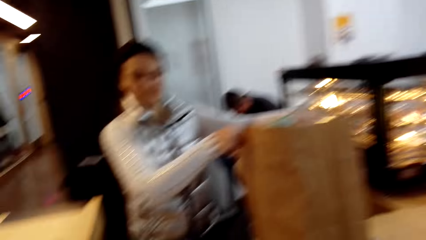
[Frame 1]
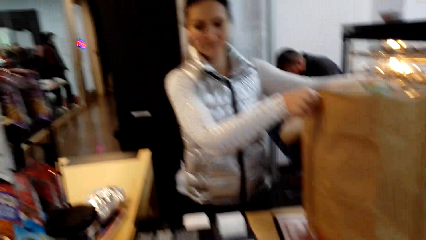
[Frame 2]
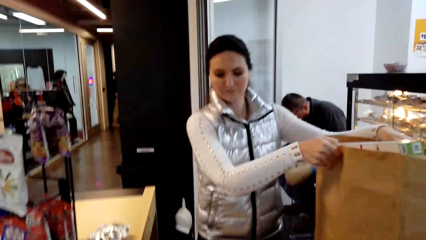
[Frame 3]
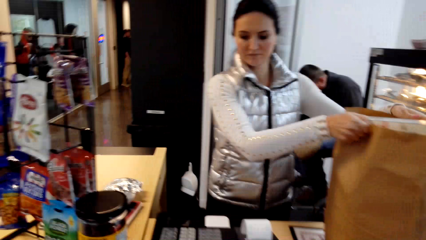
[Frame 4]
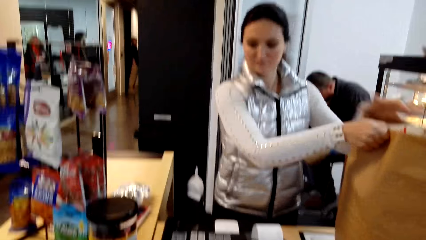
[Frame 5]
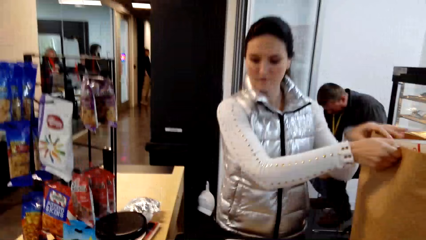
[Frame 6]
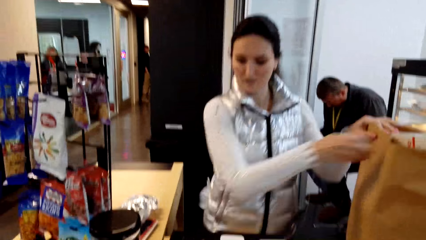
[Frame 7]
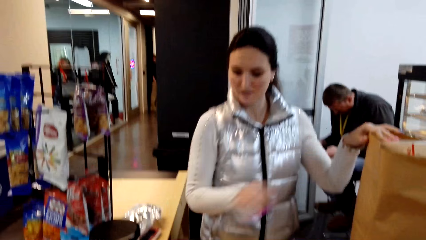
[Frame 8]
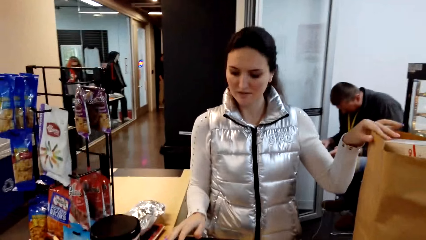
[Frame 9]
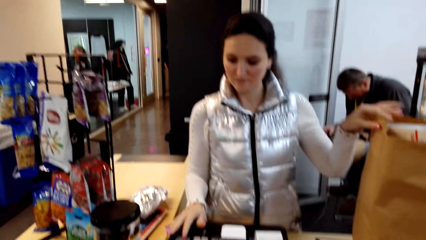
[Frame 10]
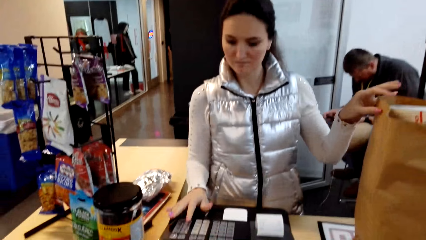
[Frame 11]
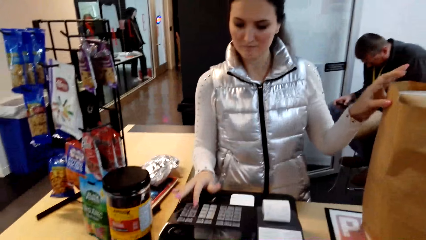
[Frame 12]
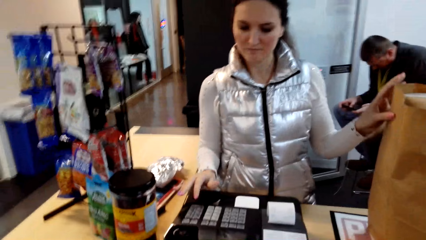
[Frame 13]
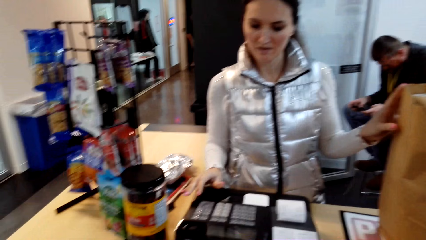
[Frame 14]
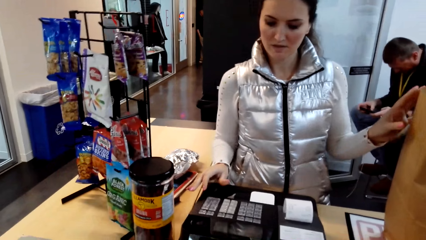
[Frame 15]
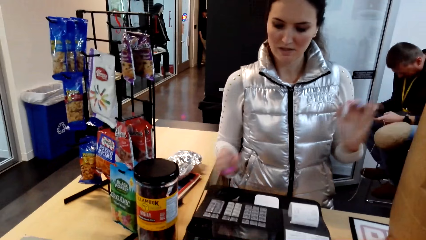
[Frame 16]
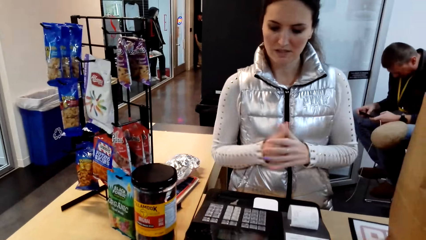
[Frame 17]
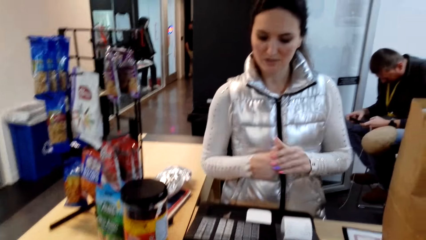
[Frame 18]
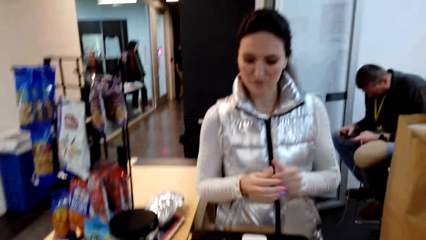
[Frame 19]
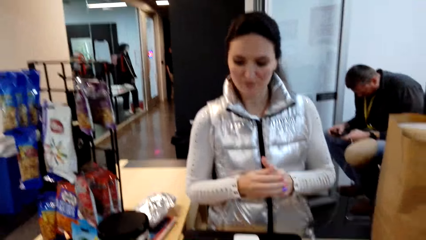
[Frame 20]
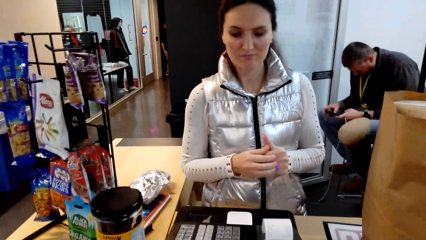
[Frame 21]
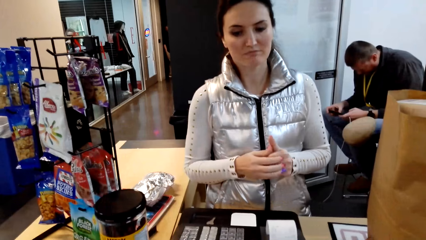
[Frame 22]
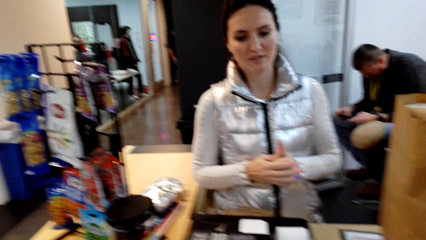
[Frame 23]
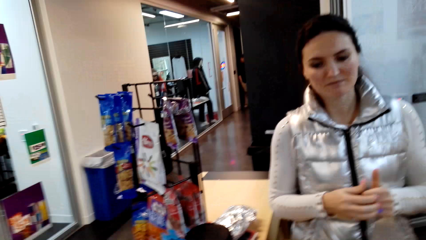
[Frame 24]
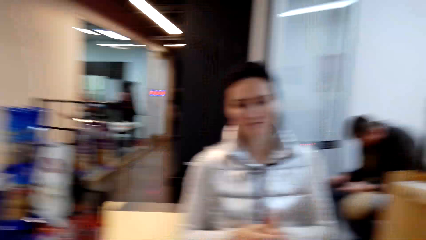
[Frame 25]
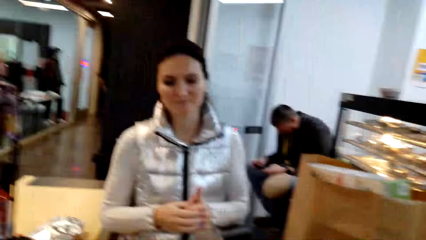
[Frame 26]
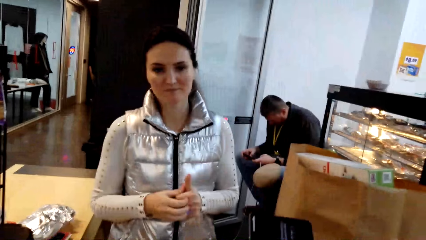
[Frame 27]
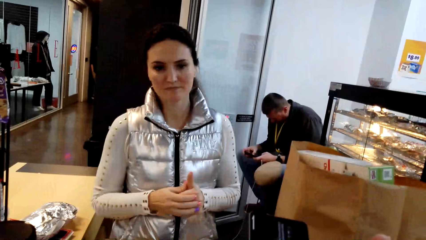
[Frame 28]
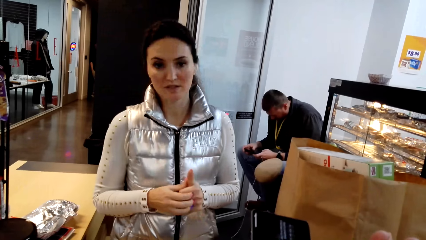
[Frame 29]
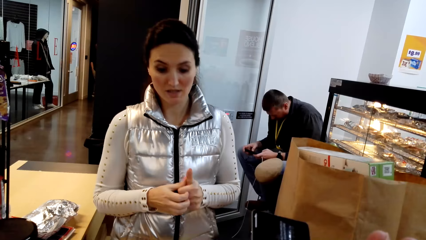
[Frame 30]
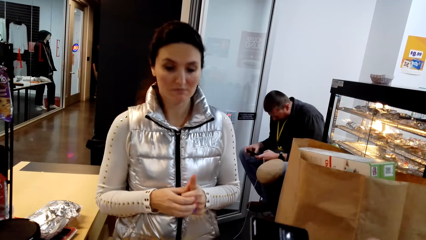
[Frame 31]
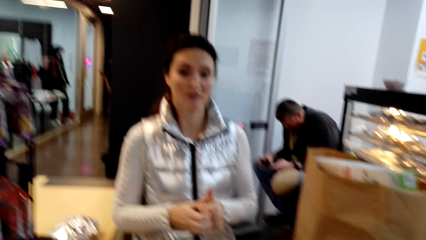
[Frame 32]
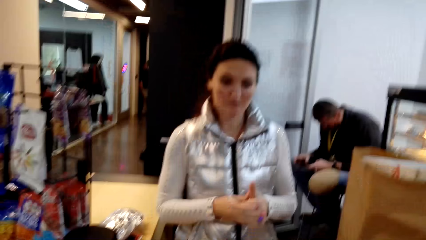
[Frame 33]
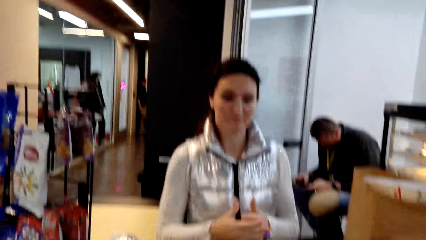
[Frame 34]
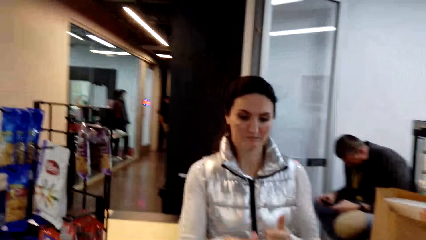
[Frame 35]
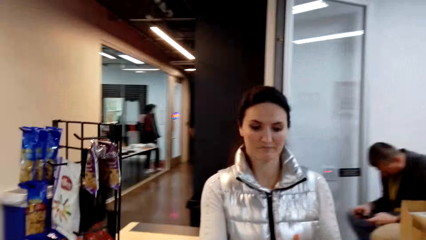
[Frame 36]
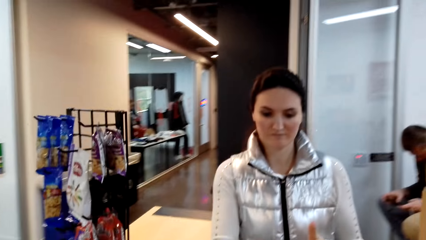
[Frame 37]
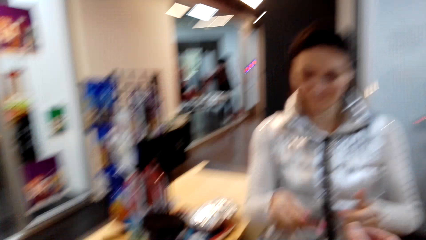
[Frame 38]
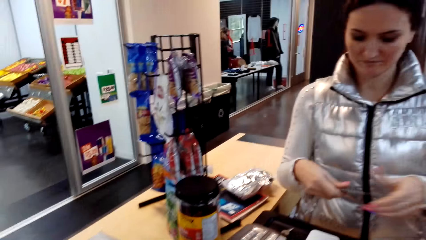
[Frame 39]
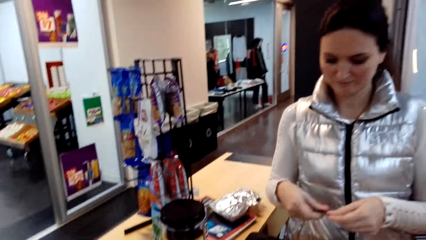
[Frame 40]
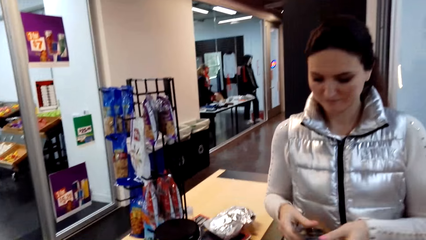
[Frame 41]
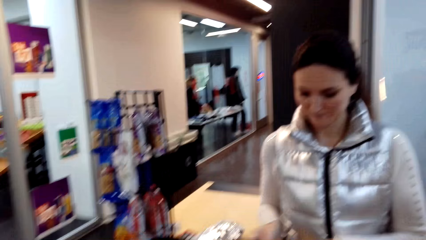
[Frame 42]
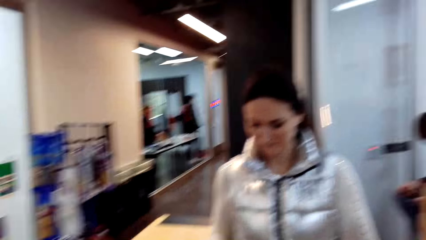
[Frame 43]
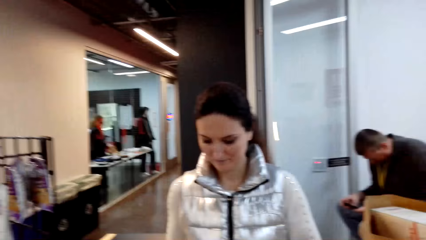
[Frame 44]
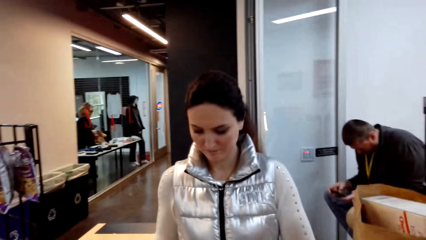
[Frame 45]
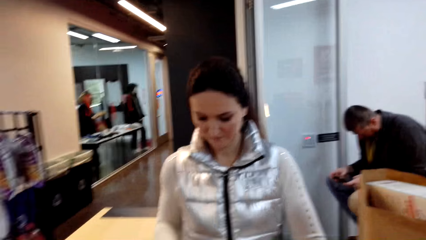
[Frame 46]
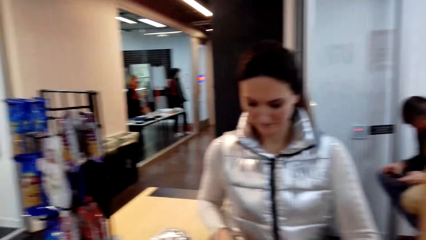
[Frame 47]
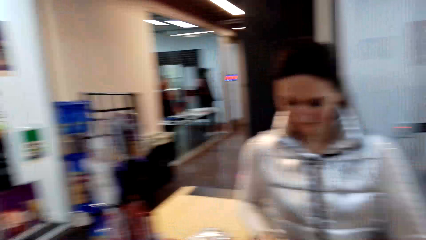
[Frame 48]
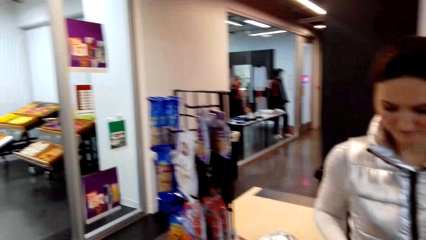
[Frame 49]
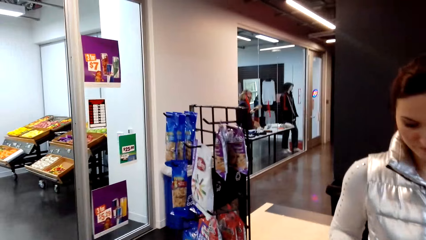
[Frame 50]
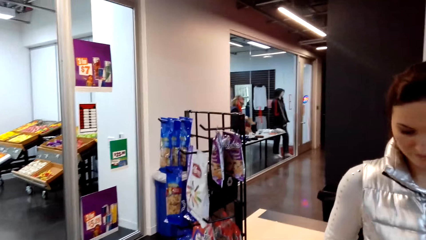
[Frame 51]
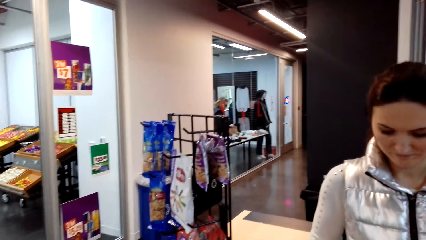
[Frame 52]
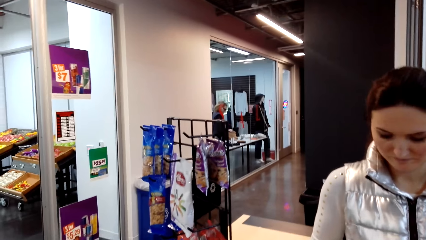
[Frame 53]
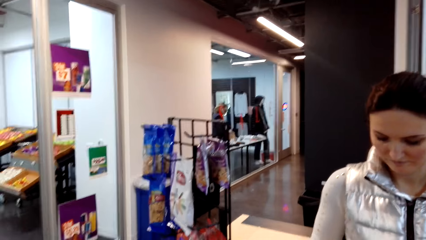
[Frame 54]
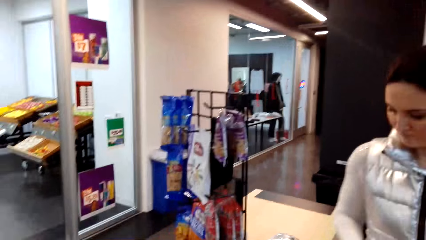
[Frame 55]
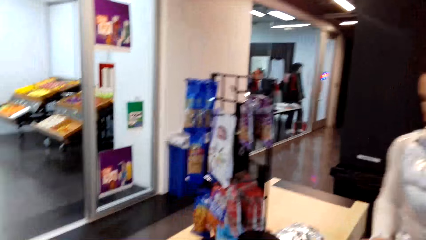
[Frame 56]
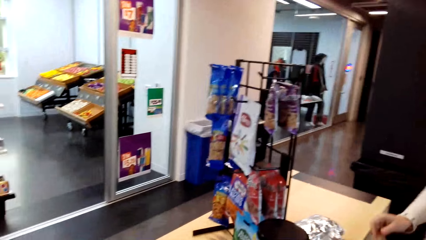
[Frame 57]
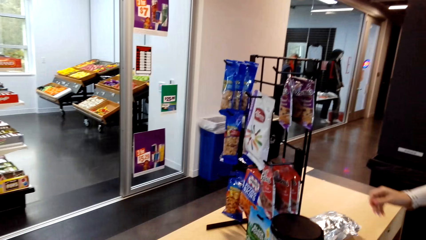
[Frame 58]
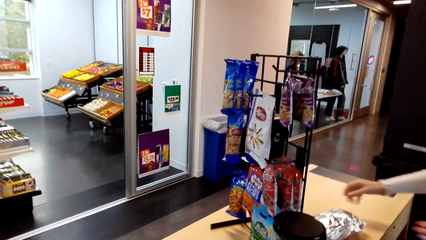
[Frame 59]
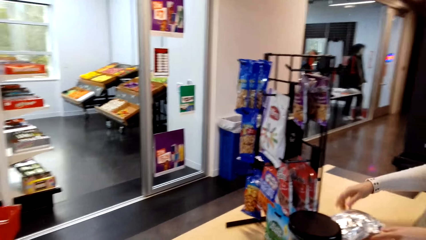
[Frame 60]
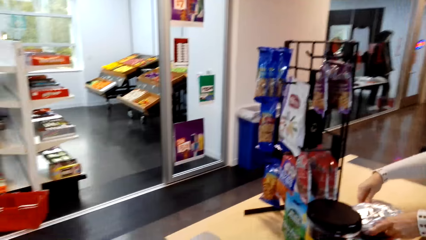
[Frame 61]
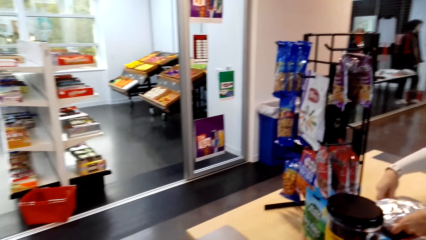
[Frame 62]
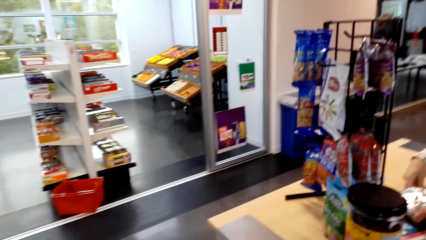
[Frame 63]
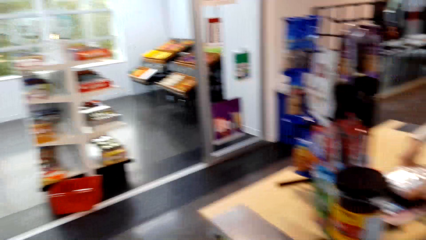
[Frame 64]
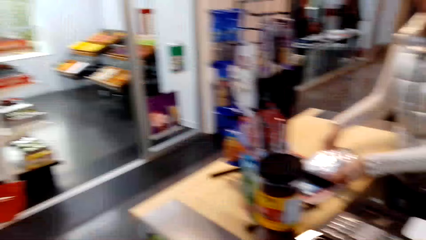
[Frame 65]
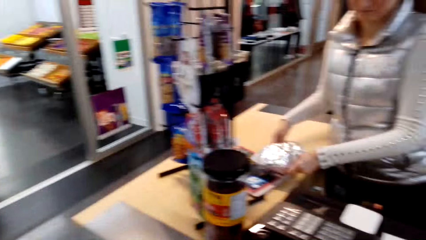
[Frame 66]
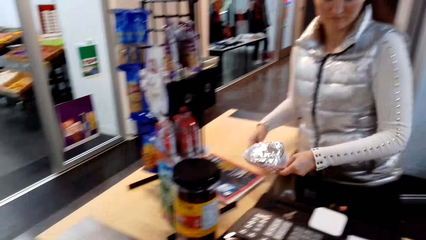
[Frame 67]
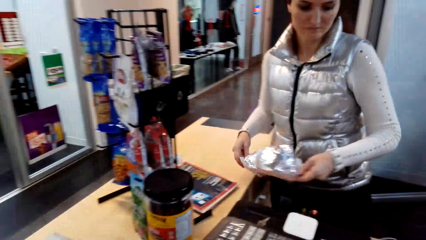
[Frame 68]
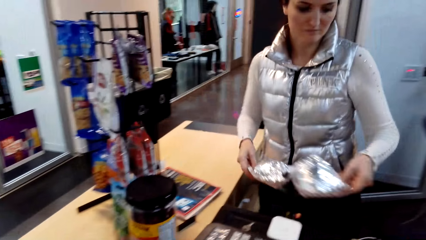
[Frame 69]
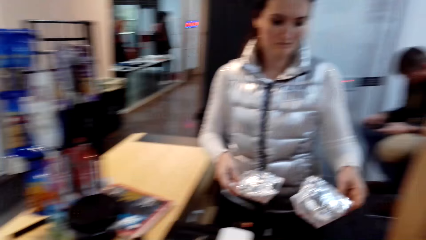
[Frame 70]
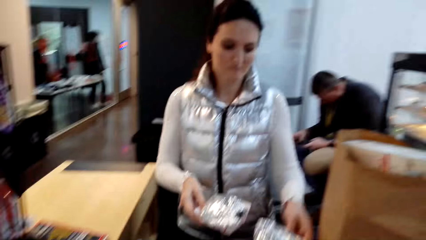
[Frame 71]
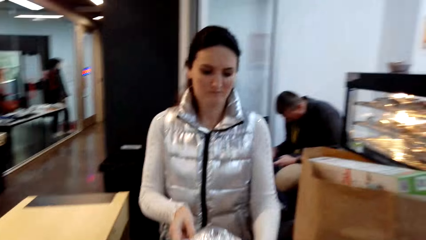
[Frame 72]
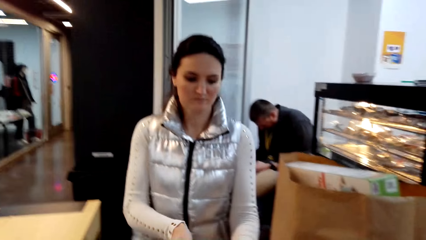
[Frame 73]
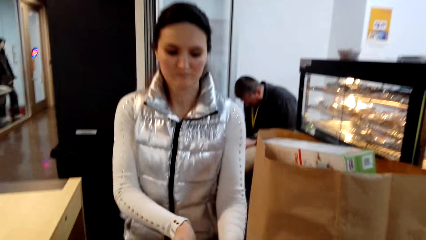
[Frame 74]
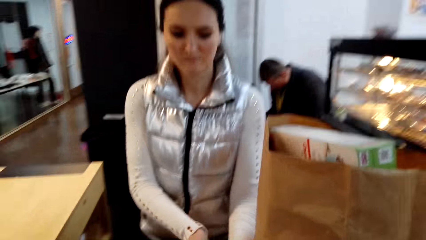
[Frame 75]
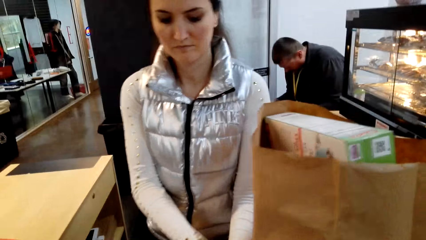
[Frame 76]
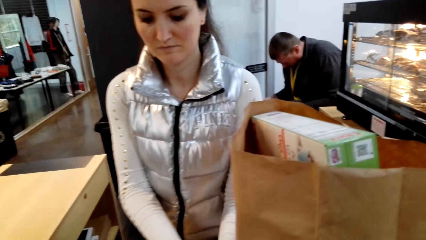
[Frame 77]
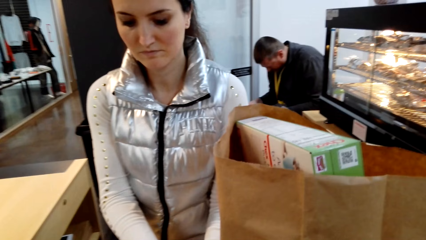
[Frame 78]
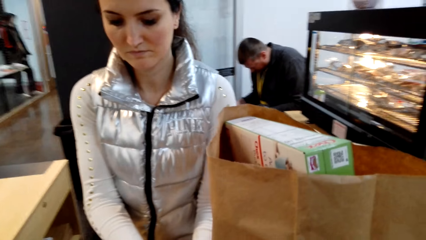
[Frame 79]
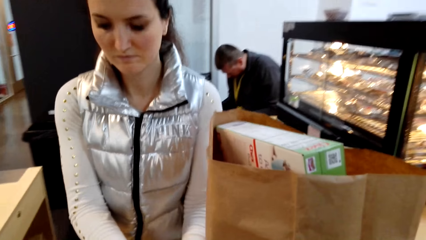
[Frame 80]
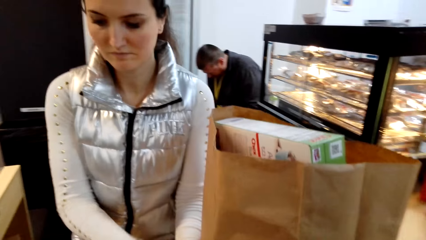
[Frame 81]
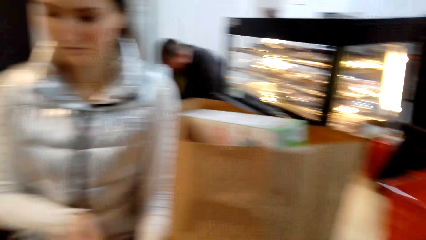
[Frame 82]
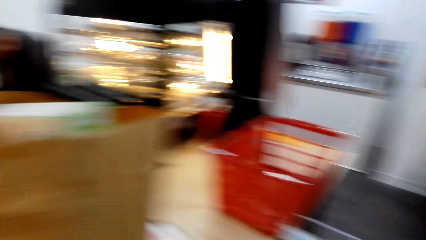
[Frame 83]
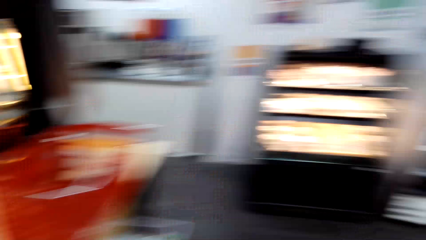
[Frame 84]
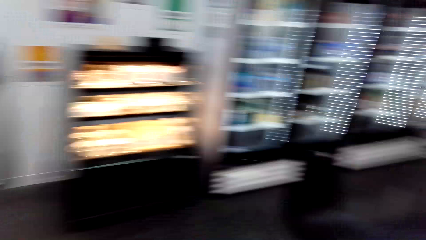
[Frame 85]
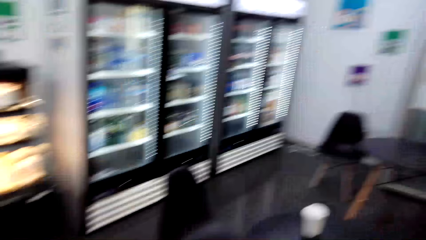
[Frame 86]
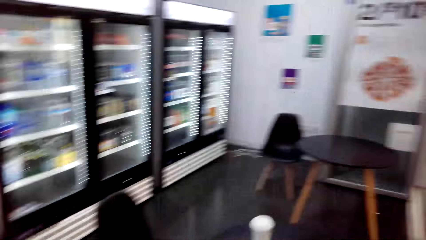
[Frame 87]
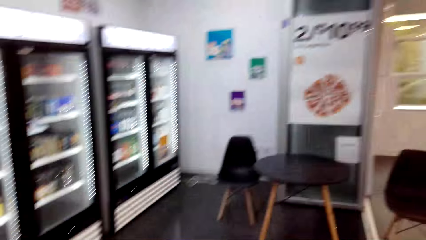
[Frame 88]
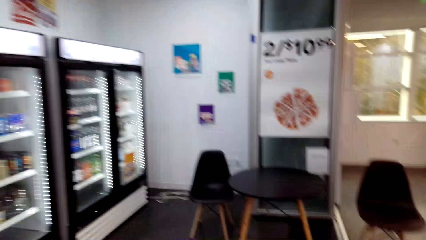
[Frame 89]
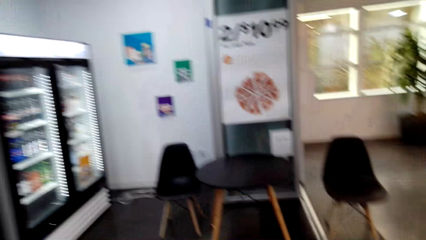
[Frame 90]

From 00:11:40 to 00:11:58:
A lady holds the paper bag. The lady puts the bag on the table. The lady operates the machine. The lady looks at the machine. The camera wearer looks around. The lady looks at the camera wearer. The camera wearer moves the hand. They look around. The lady picks up the packages. The camera wearer looks at the sachet. The lady holds the fries. The lady puts the packages on the table. The camera wearer looks around.
